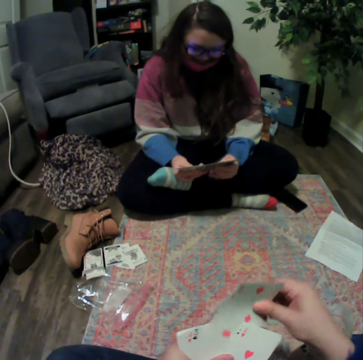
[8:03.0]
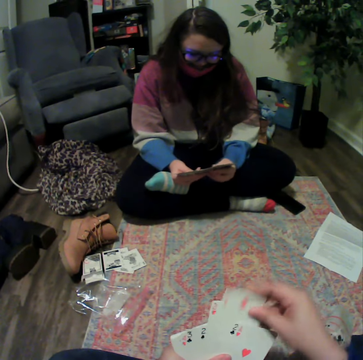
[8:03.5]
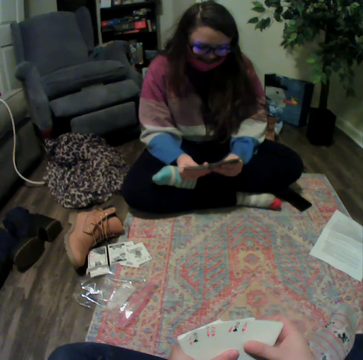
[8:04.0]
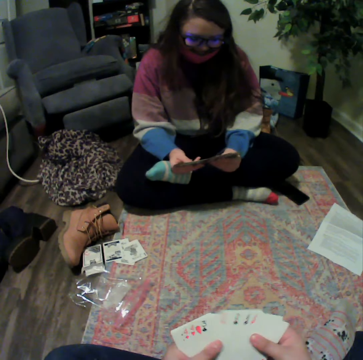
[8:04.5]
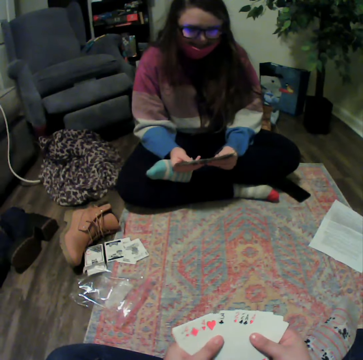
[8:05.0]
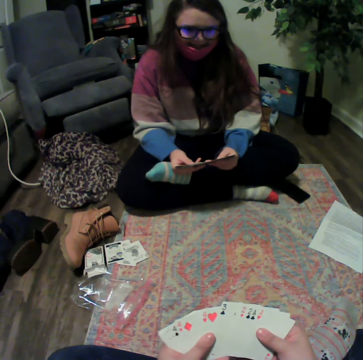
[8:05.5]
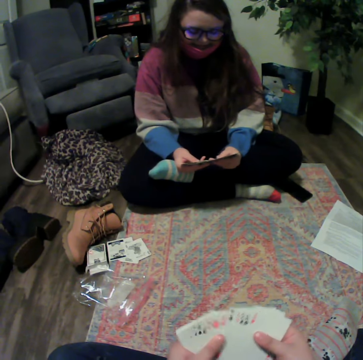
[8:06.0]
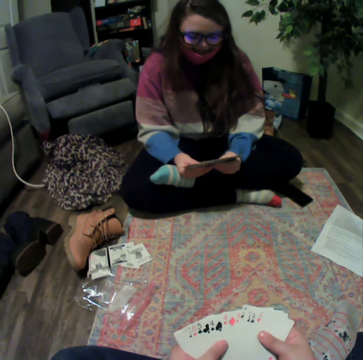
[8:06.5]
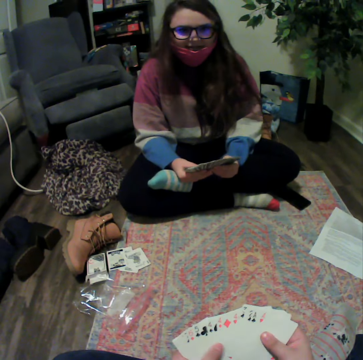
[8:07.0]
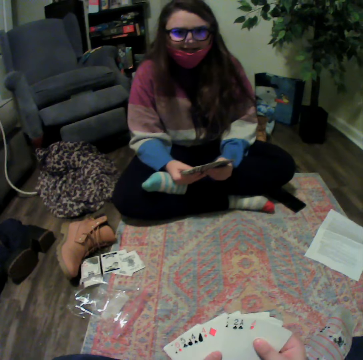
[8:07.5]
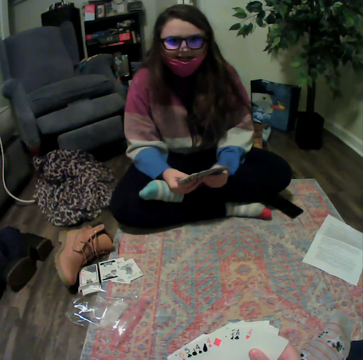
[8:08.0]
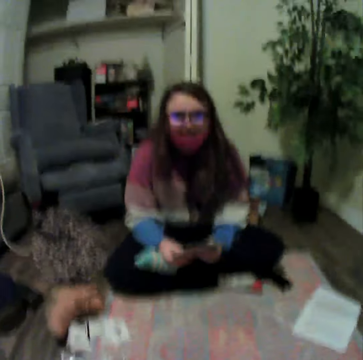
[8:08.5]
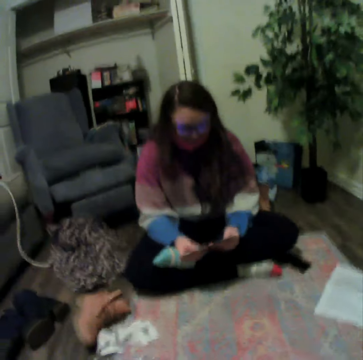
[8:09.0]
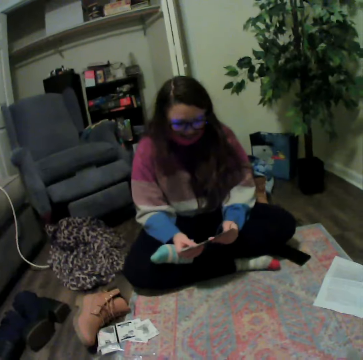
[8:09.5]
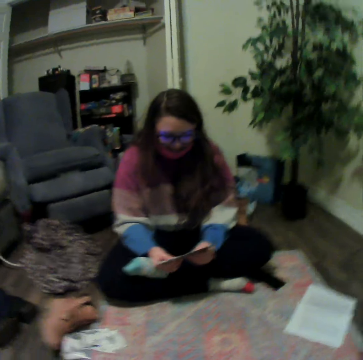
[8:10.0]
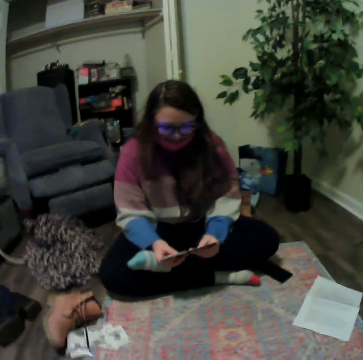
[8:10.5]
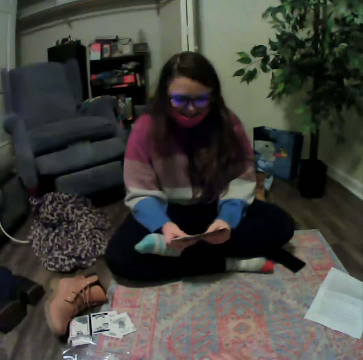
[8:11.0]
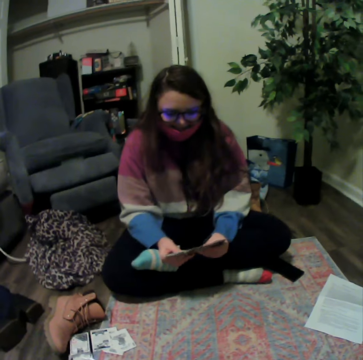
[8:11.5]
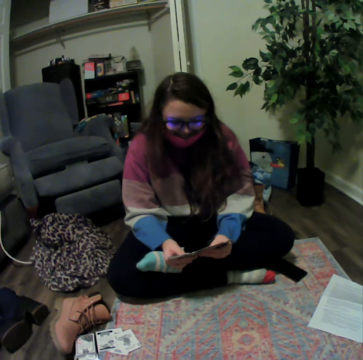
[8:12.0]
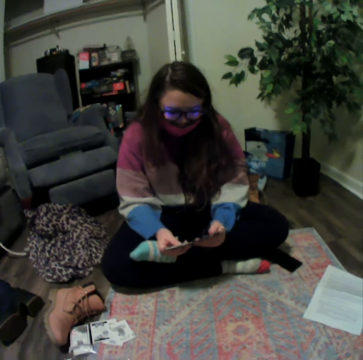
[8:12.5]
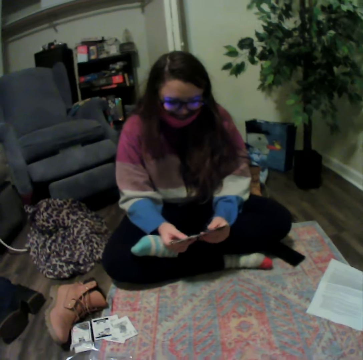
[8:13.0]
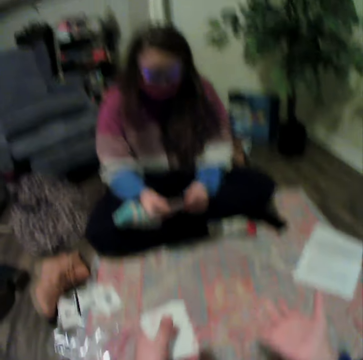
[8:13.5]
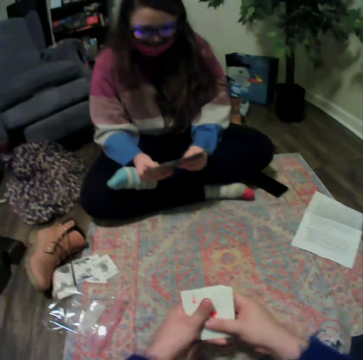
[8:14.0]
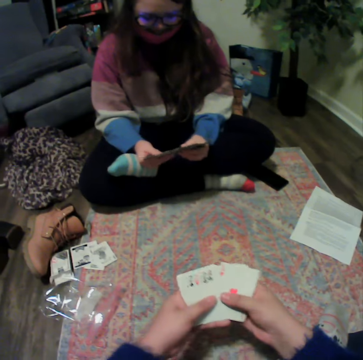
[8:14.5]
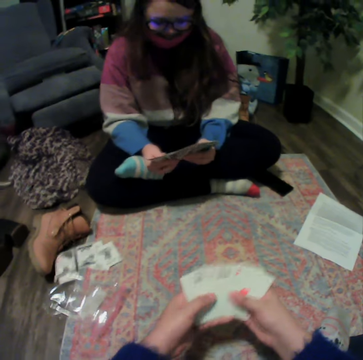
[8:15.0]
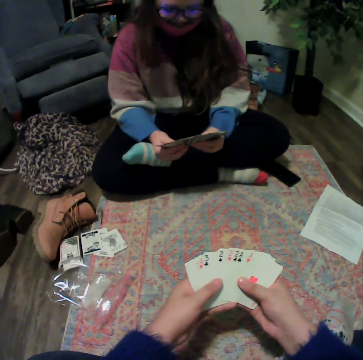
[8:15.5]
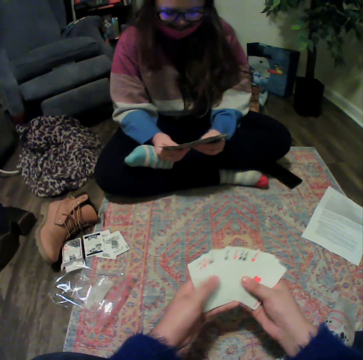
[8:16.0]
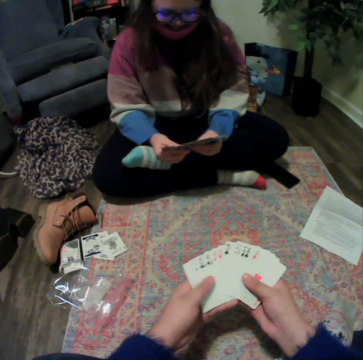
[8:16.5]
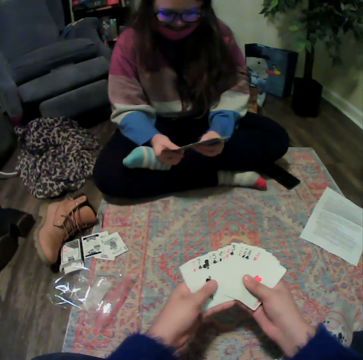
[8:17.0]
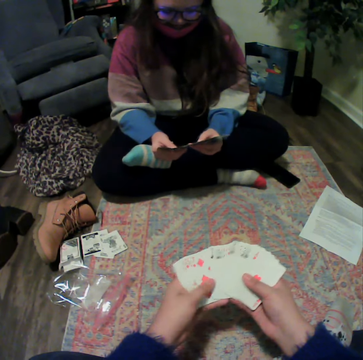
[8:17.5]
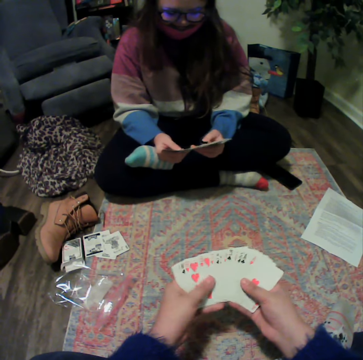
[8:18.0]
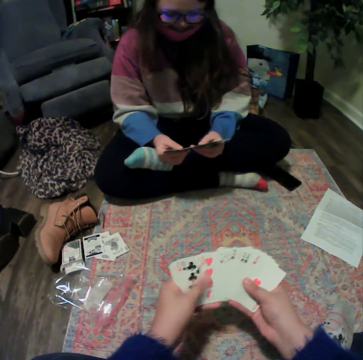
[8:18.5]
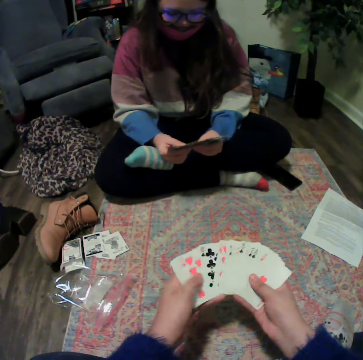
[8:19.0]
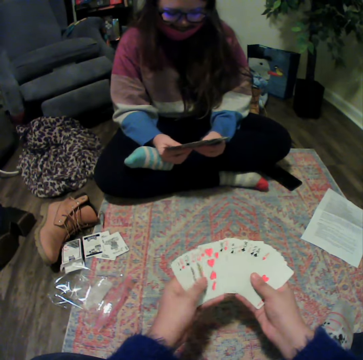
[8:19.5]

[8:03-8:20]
A lady reshuffles the cards. The camera wearer reshuffles the cards. The lady talks to the camera wearer. The lady reshuffles the cards. The camera wearer holds the cards. They reshuffle the cards.

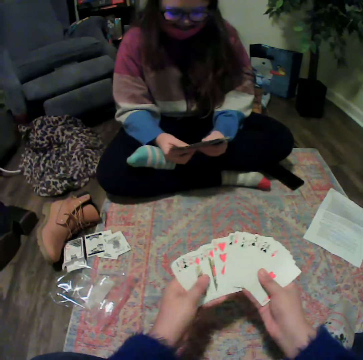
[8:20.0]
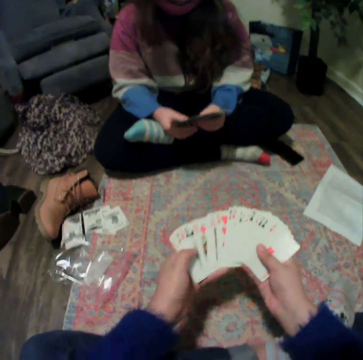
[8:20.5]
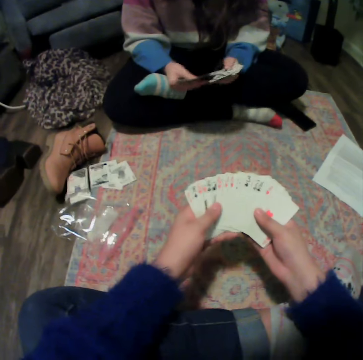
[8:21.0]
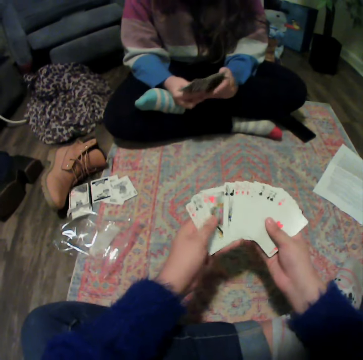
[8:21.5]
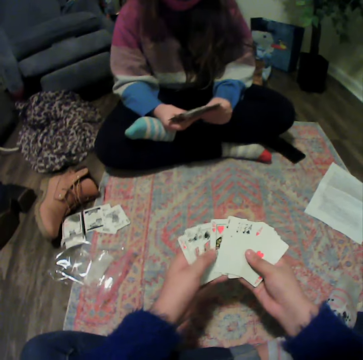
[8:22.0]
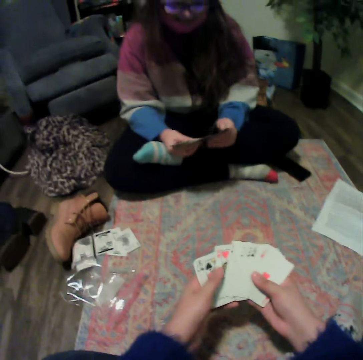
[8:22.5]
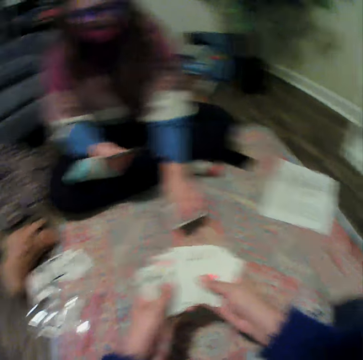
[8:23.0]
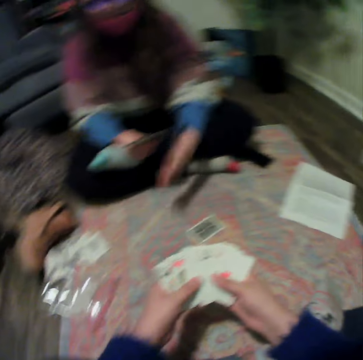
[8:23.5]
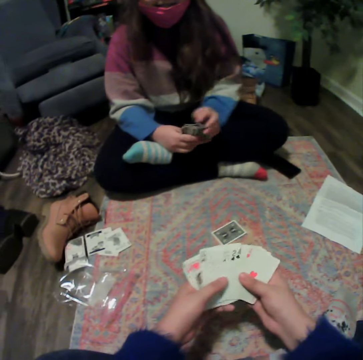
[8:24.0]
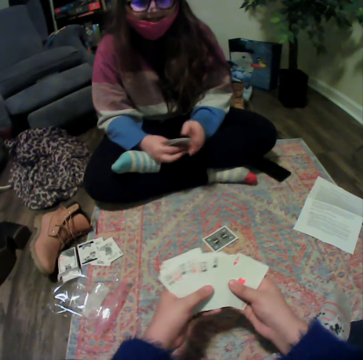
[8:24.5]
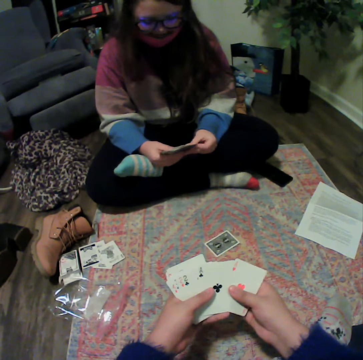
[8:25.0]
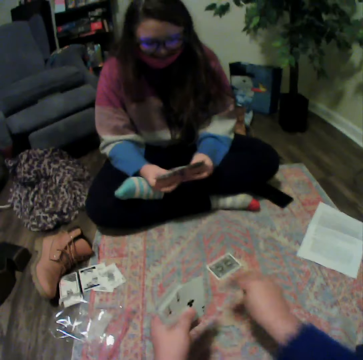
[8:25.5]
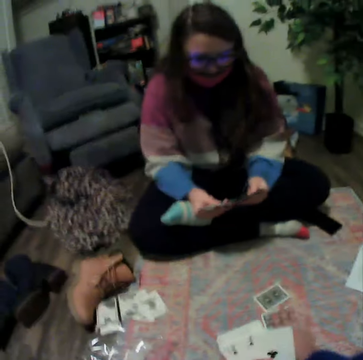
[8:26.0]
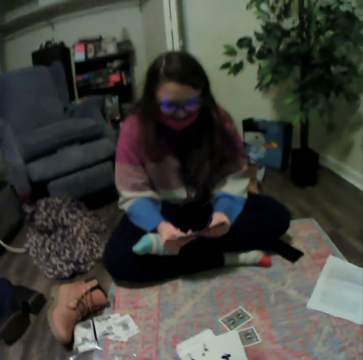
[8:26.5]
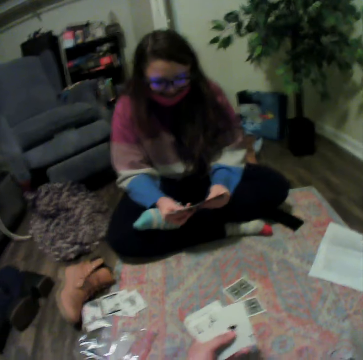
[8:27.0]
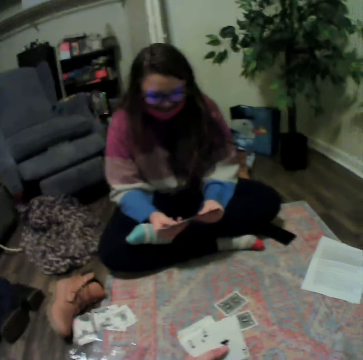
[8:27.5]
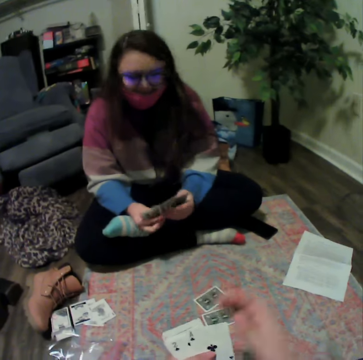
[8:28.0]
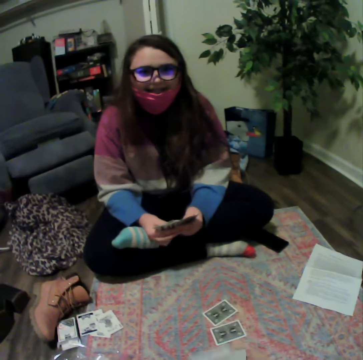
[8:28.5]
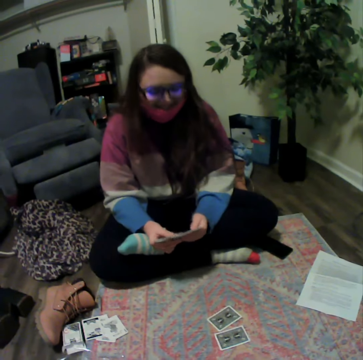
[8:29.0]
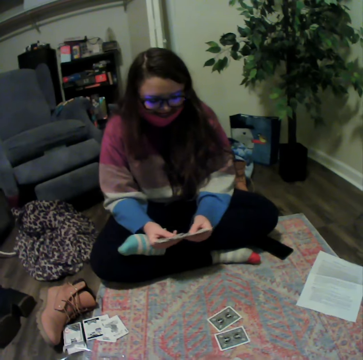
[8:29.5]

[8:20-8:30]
A lady reshuffles the cards and plays the poker card. The camera wearer reshuffles the cards and plays the poker card.

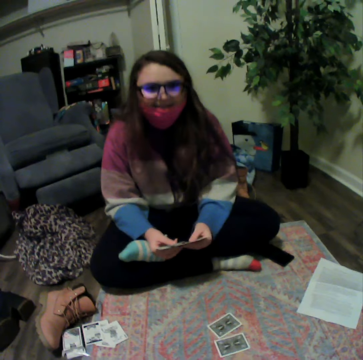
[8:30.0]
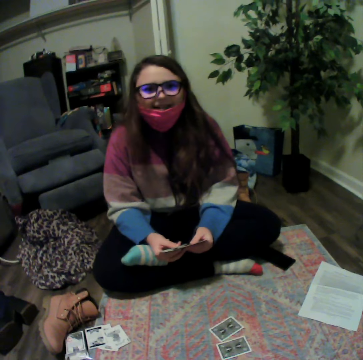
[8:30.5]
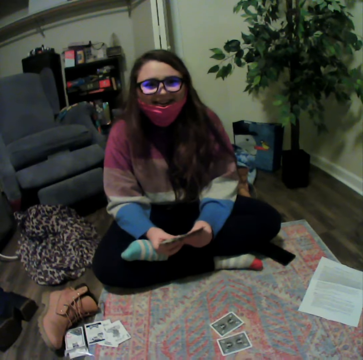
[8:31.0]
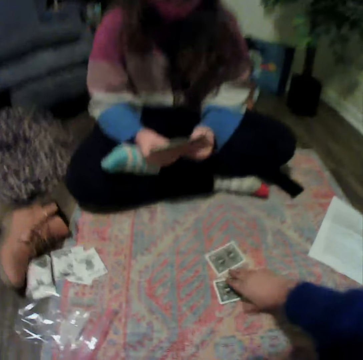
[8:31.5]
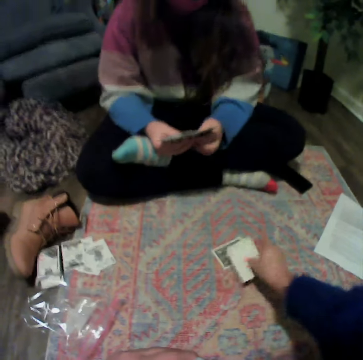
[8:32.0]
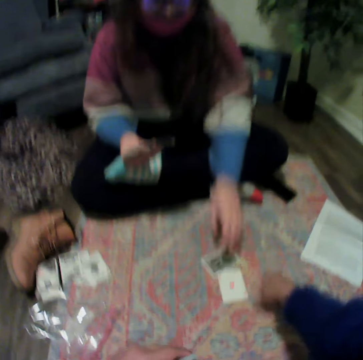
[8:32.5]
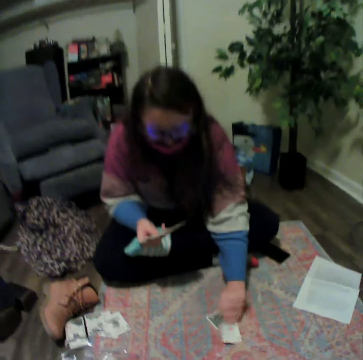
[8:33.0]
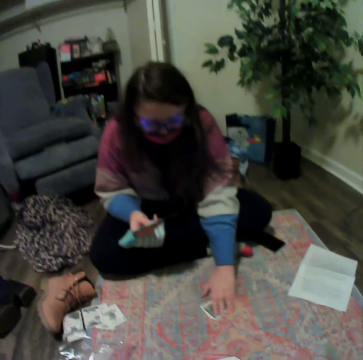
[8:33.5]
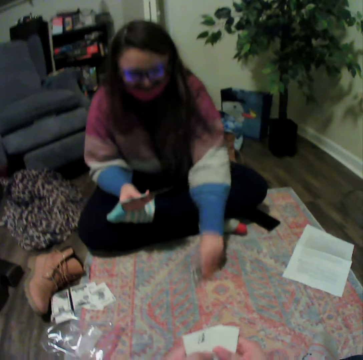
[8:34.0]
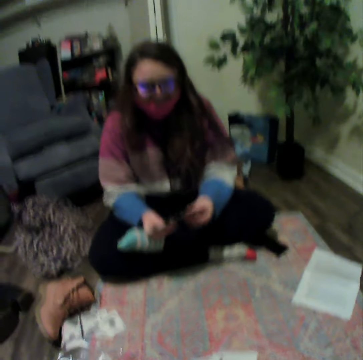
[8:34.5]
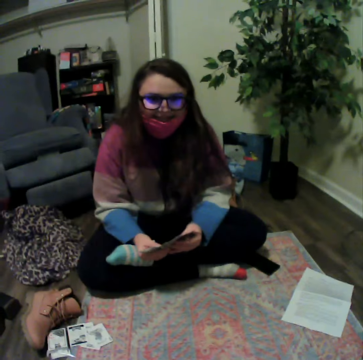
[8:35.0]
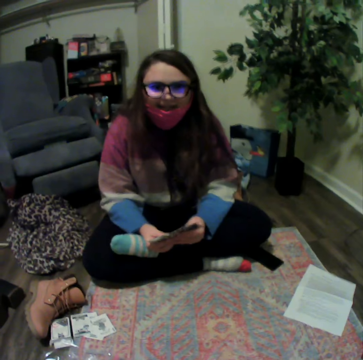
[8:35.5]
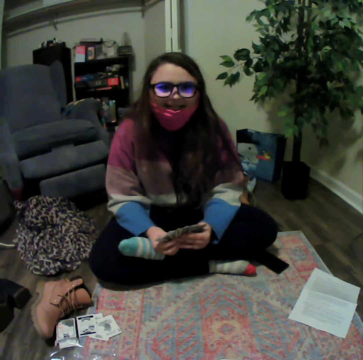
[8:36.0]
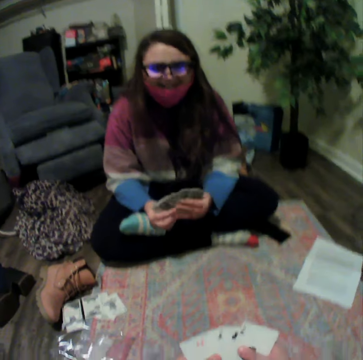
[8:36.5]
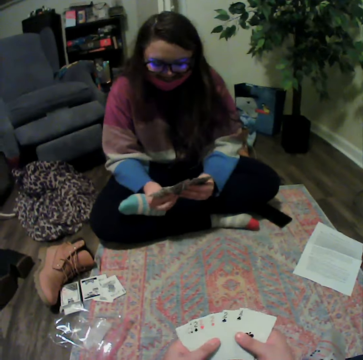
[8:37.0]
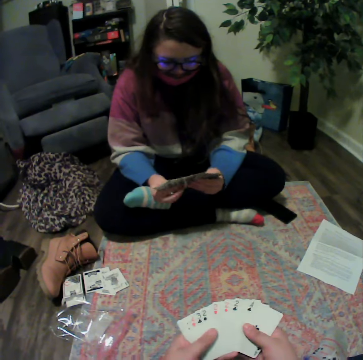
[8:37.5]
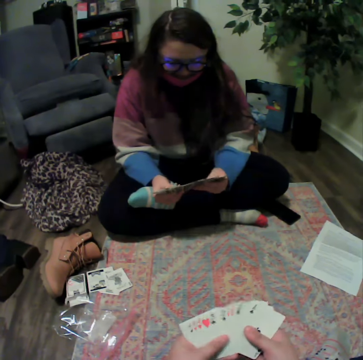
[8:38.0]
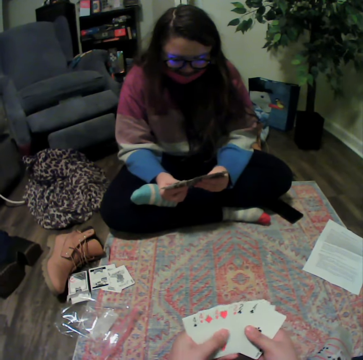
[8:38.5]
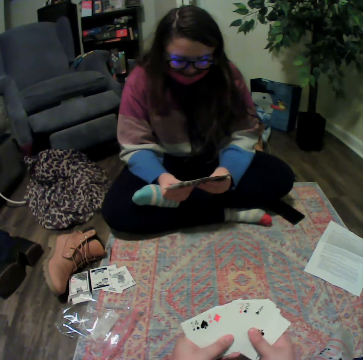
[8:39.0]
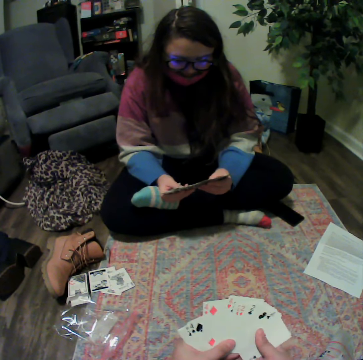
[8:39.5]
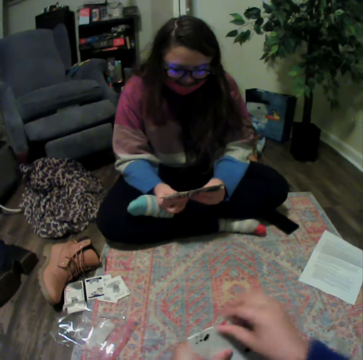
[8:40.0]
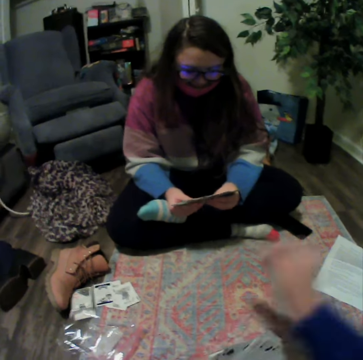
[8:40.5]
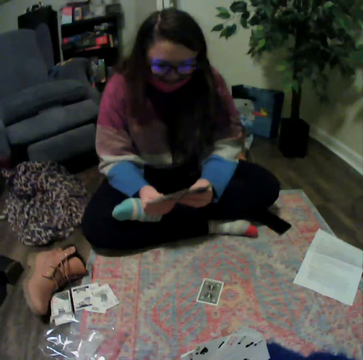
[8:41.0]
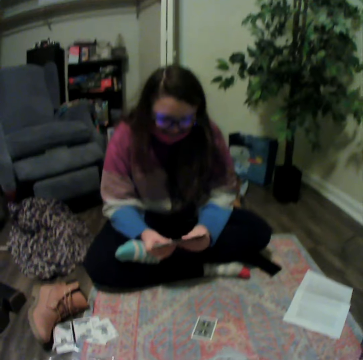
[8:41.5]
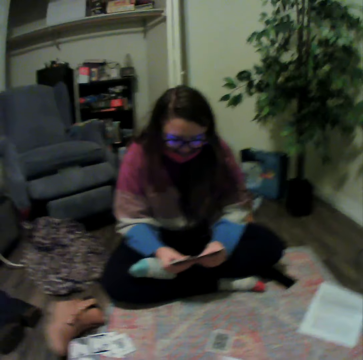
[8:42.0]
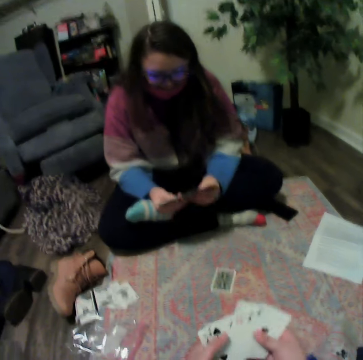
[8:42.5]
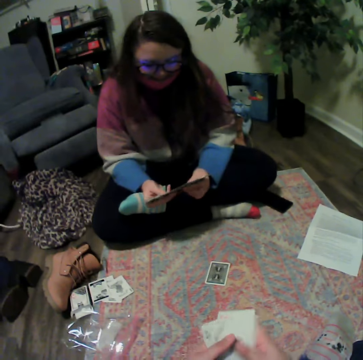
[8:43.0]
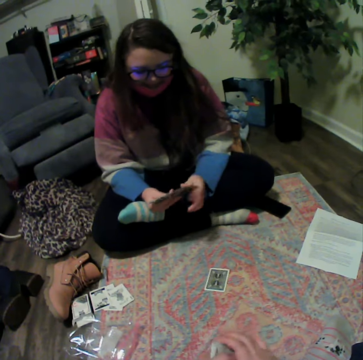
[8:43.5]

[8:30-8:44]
The camera wearer picks up the cards. A lady picks up the cards. The lady reshuffles the cards and talks to the camera wearer. The camera wearer reshuffles the cards. They play the poker card. The lady reshuffles the cards.
